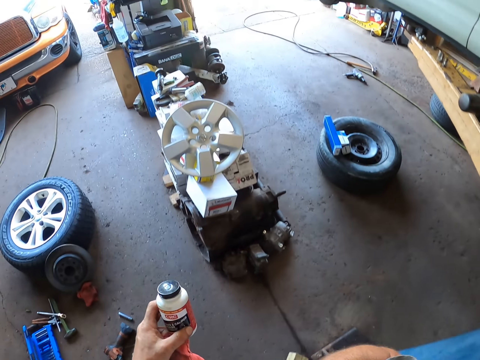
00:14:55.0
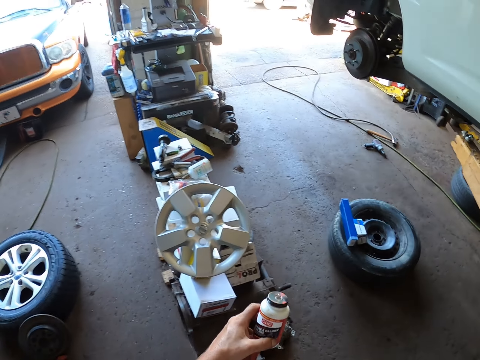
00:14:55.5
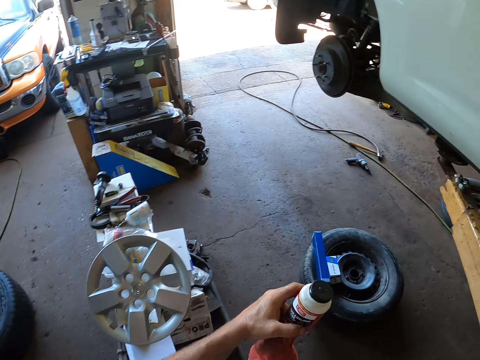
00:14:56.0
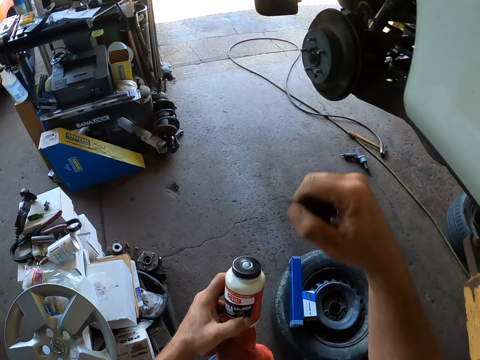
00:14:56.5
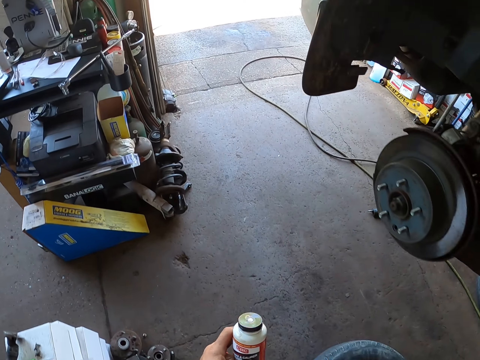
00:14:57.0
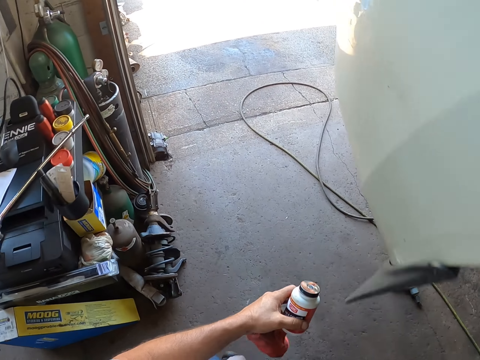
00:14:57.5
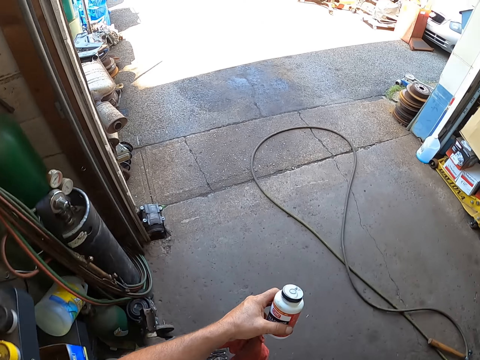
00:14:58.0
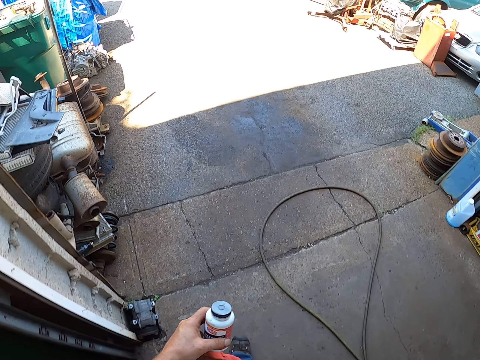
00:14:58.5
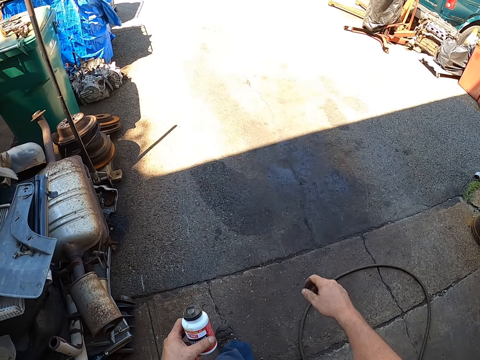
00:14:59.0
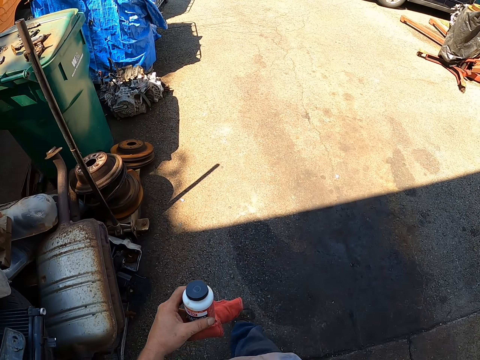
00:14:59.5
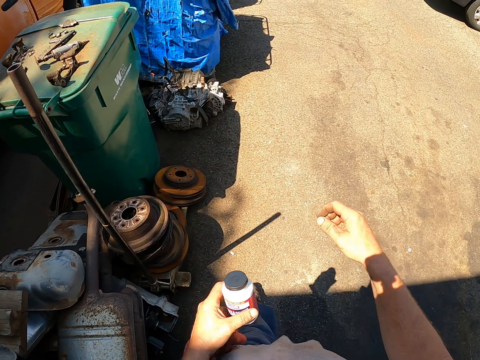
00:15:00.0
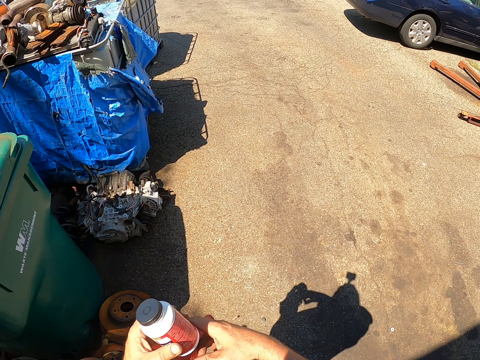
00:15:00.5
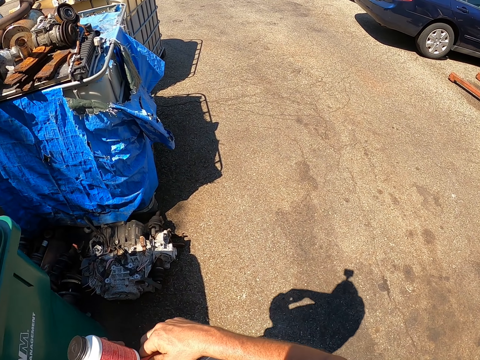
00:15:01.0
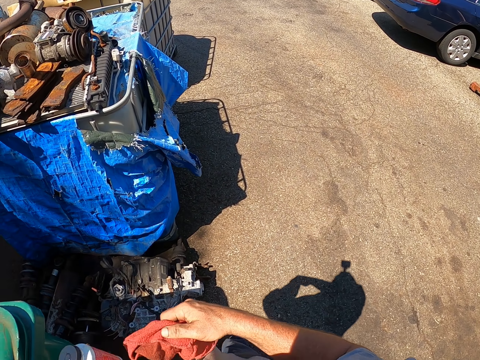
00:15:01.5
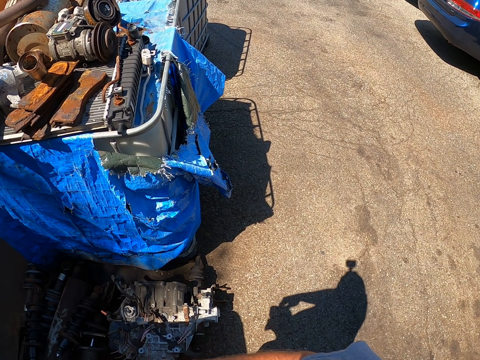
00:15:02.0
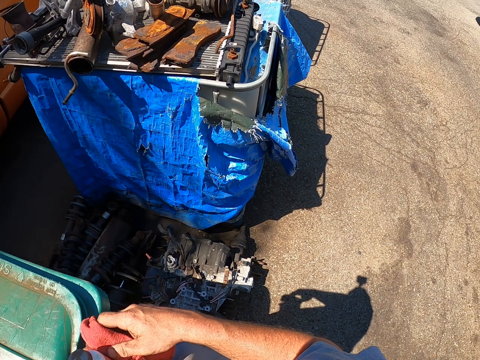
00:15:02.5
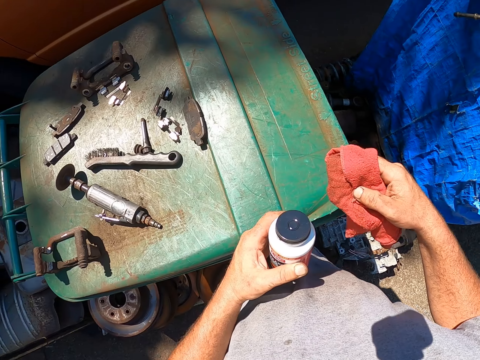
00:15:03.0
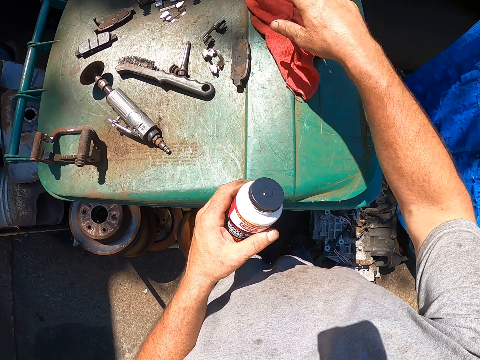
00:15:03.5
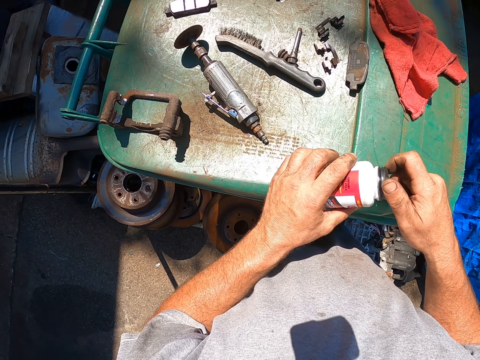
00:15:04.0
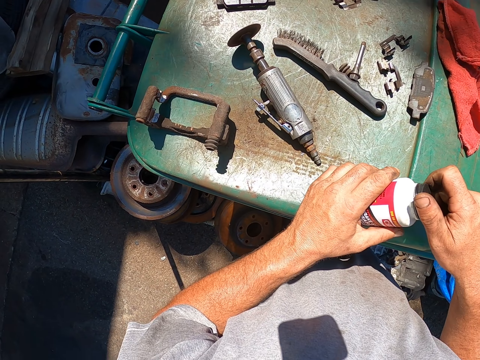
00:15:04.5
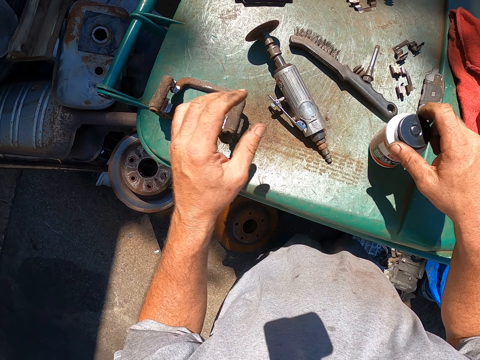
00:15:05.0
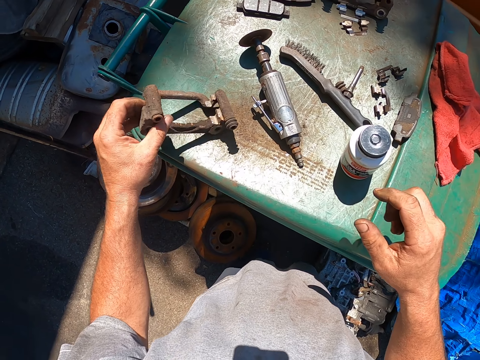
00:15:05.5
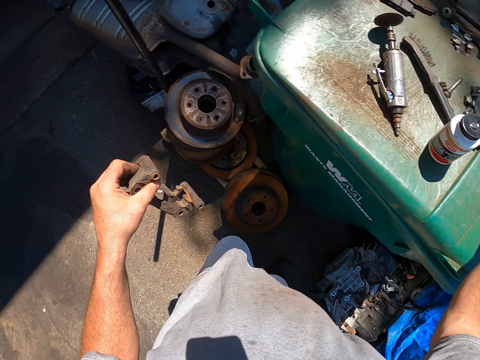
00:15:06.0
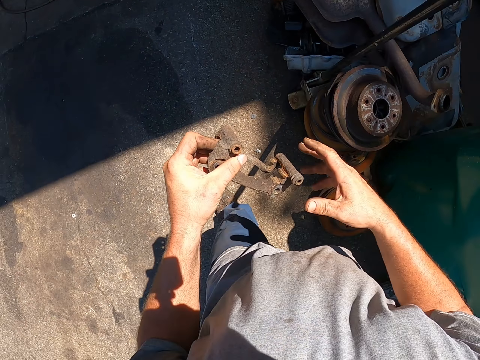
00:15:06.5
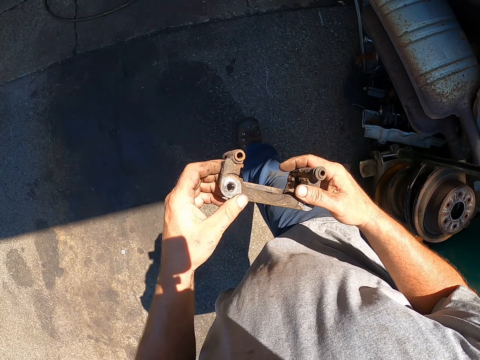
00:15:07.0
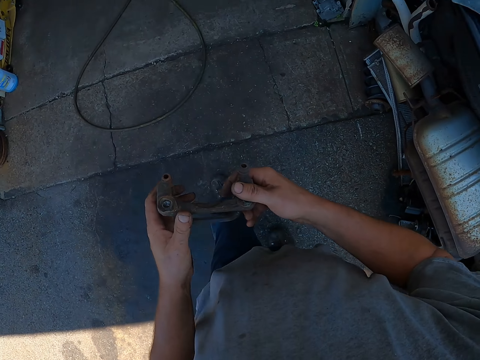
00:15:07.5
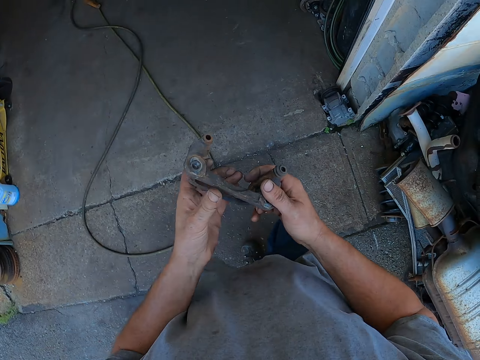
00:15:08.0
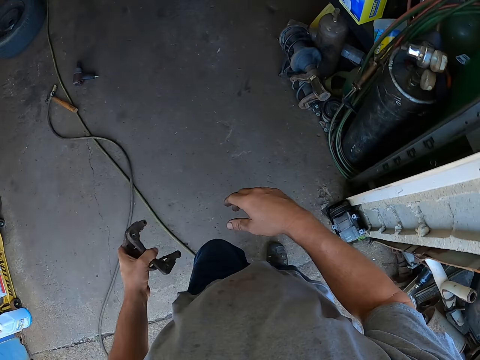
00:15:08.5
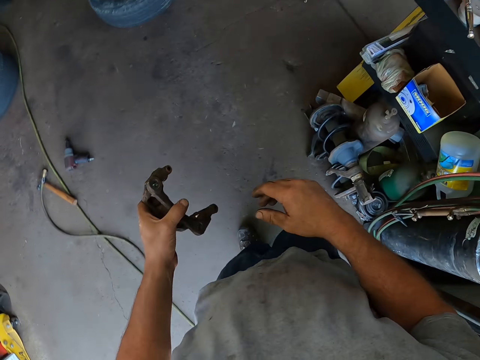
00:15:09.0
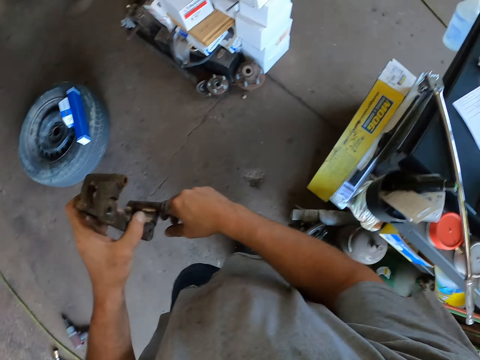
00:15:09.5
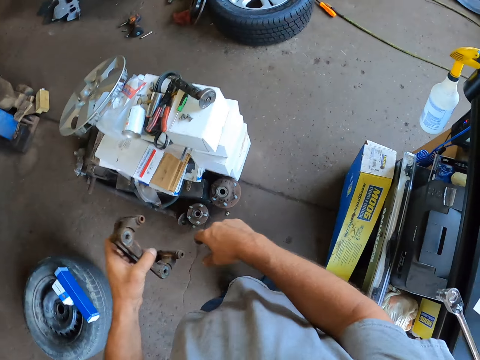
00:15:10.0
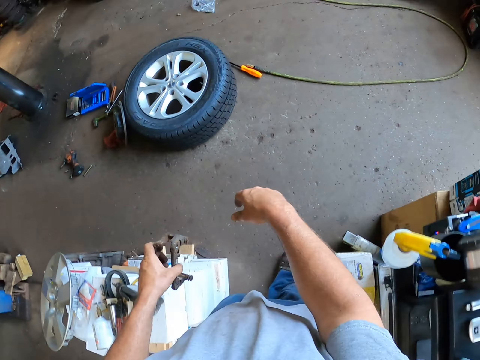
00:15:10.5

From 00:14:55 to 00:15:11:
The camera wearer walks around the garage. He puts down the hand towel on the trash can with his right hand. He holds the brake cleaner. He puts down the brake cleaner on the trash can. He picks the metallic tool with his left hand. He walks around the garage.

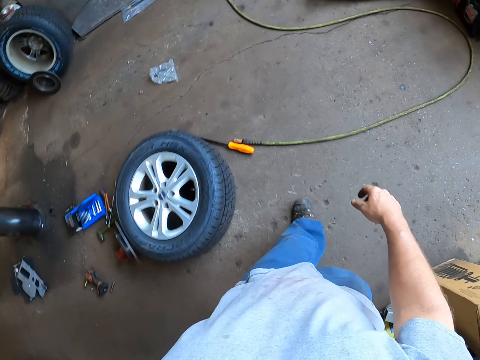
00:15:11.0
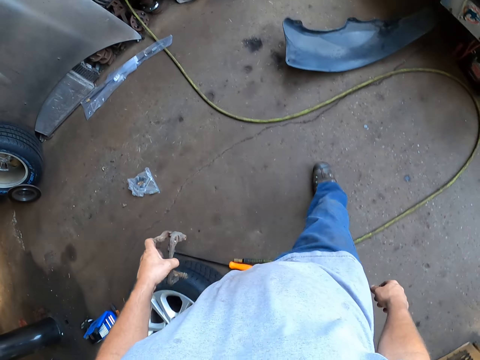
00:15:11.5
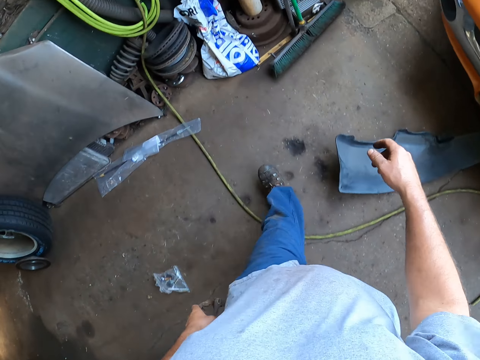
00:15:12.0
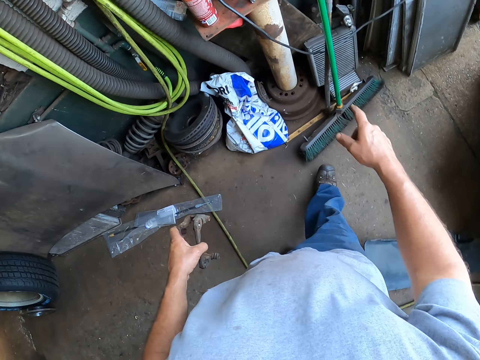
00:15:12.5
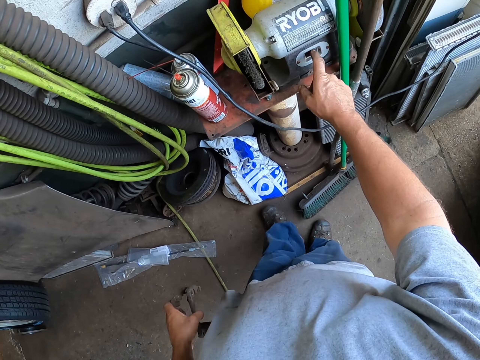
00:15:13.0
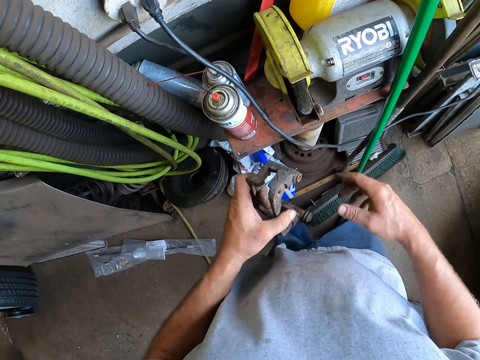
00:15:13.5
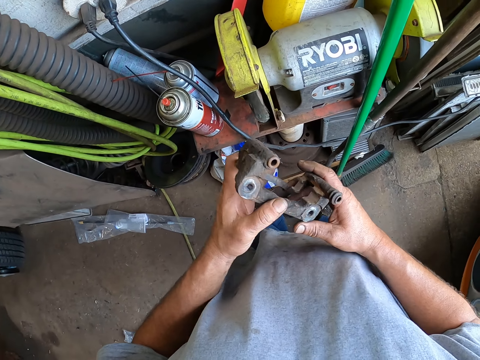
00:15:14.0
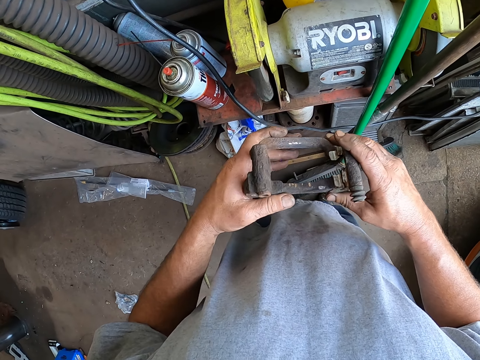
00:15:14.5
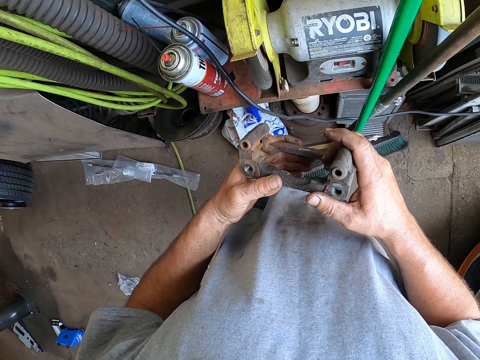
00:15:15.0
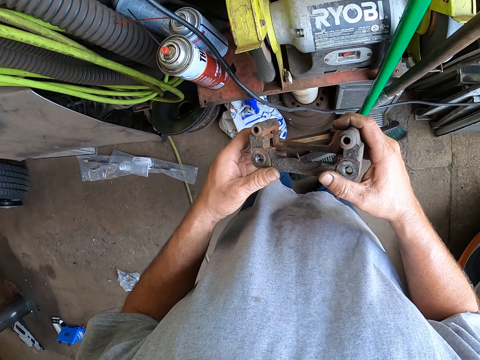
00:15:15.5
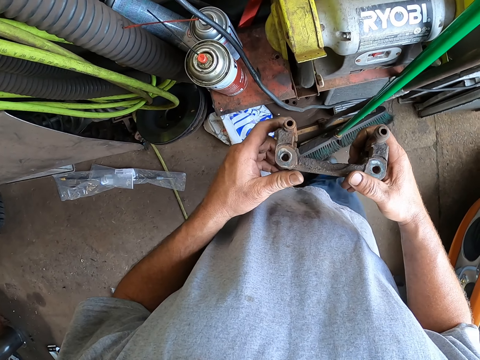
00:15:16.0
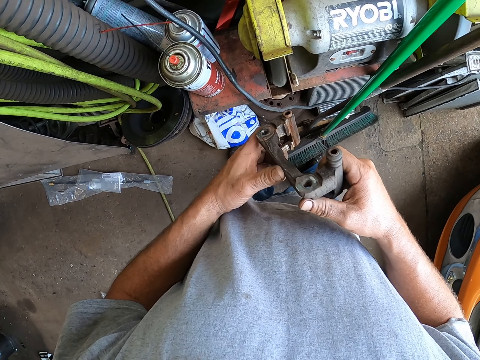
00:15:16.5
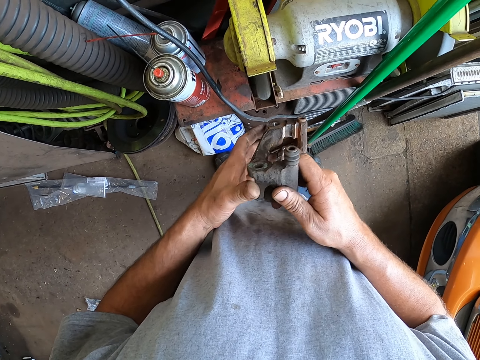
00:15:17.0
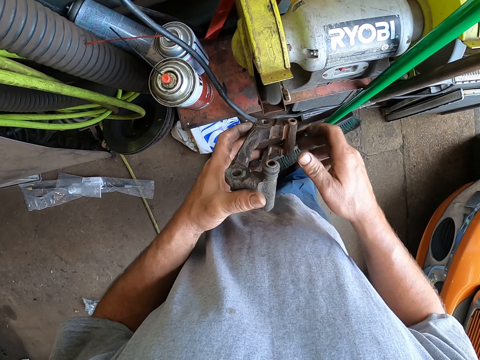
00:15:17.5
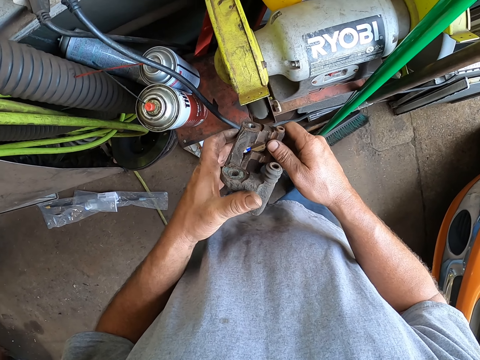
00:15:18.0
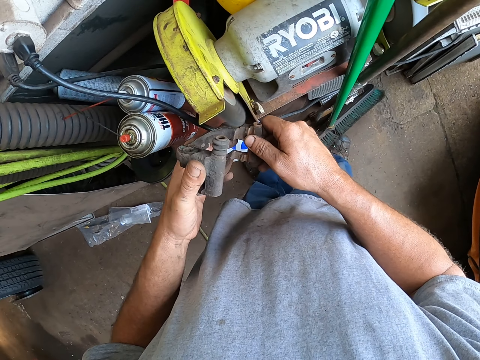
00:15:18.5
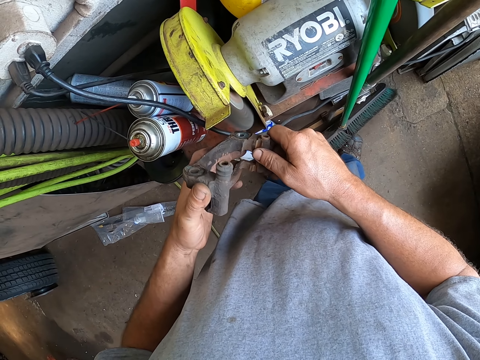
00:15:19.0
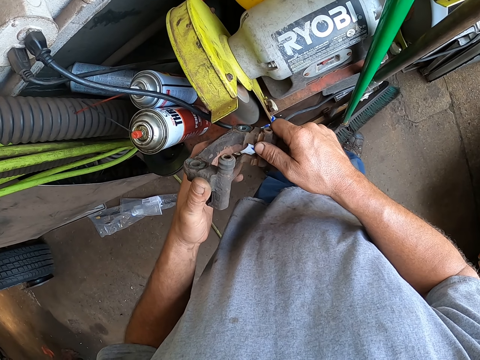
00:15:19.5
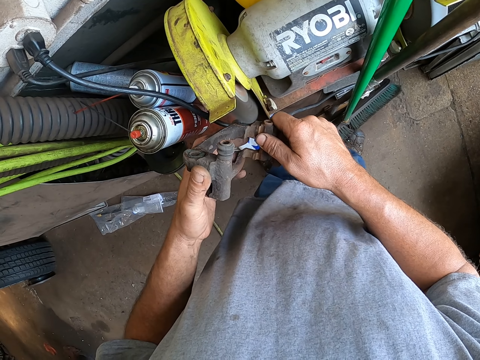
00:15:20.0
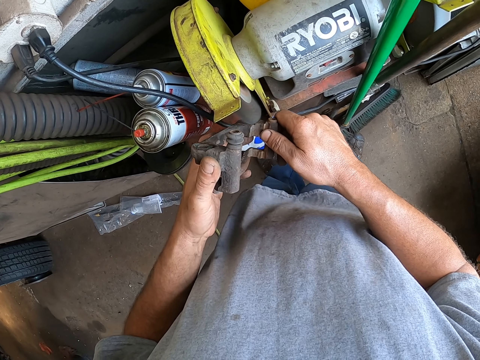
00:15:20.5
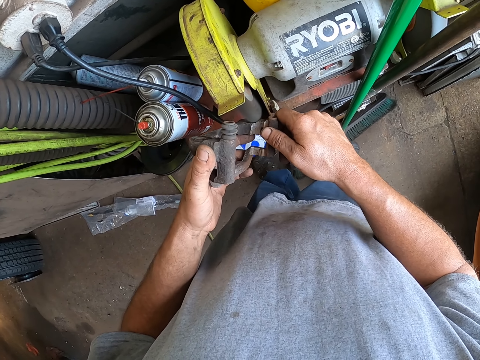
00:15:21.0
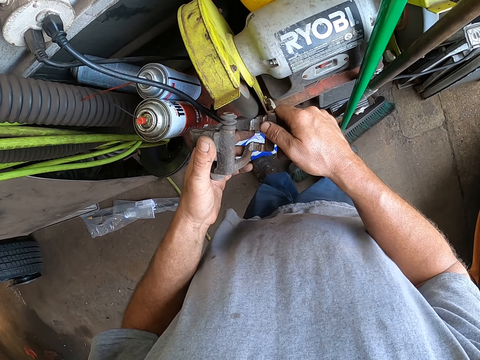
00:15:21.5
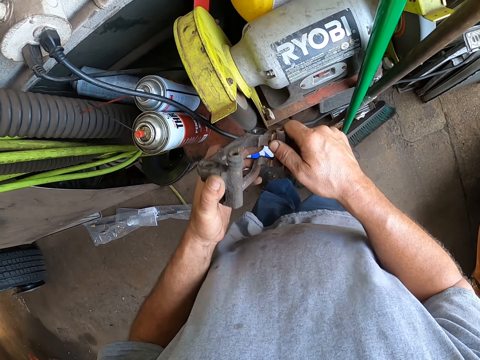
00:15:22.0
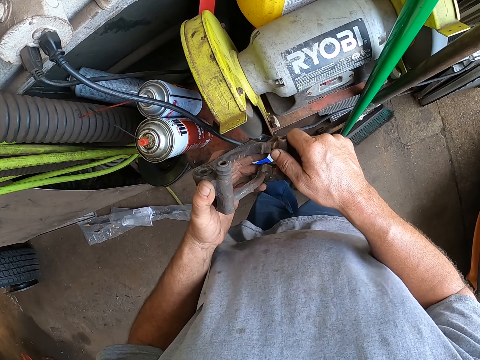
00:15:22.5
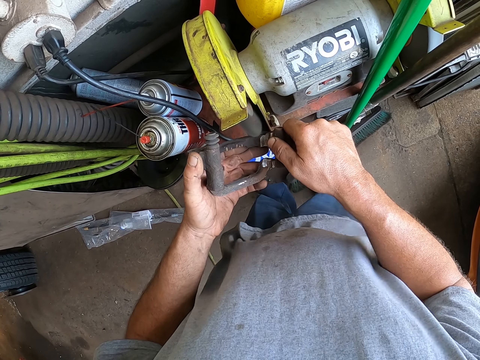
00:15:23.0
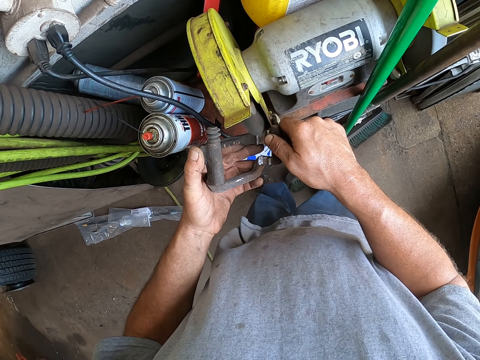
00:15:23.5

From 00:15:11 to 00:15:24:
The camera wearer presses something with his right hand. He looks at something. He cleans the metallic tool with something.
